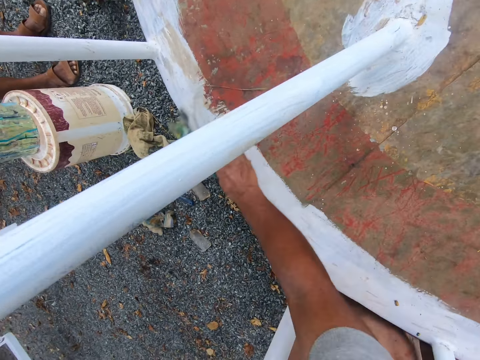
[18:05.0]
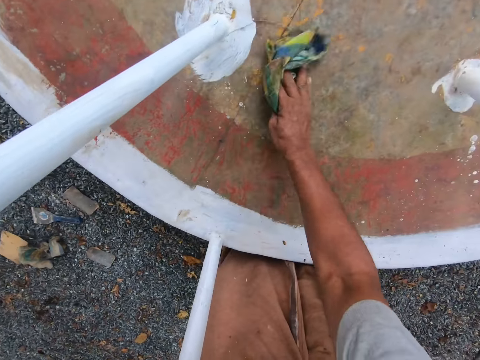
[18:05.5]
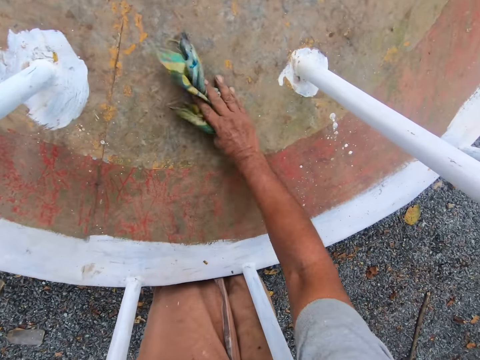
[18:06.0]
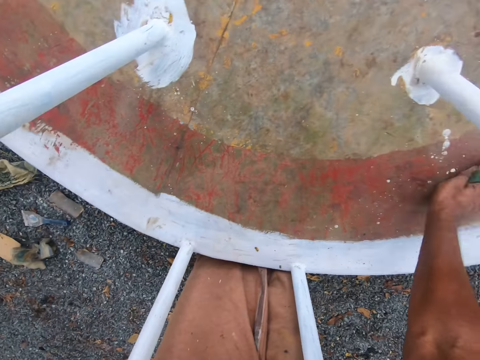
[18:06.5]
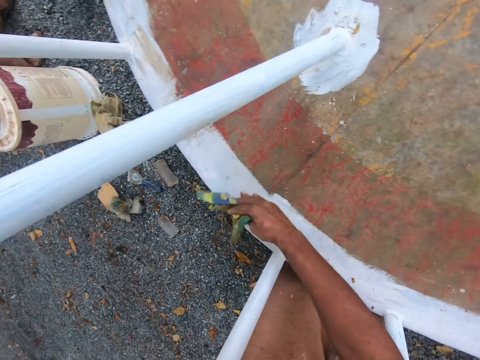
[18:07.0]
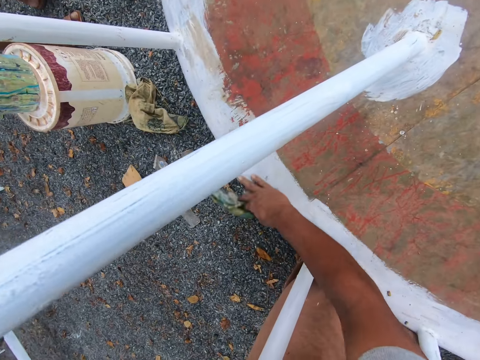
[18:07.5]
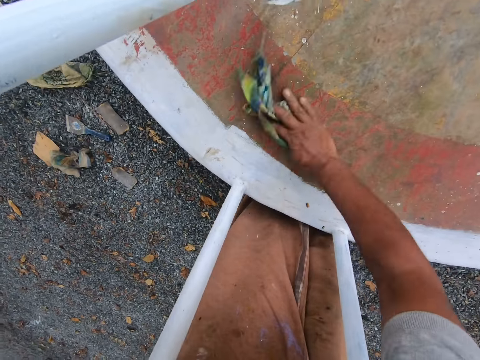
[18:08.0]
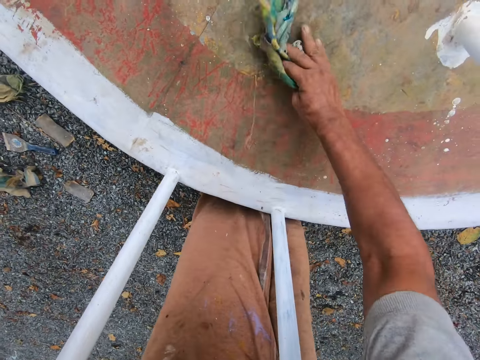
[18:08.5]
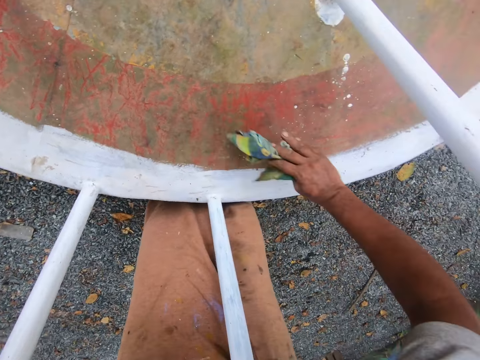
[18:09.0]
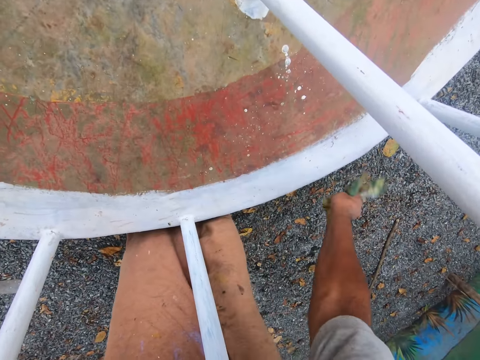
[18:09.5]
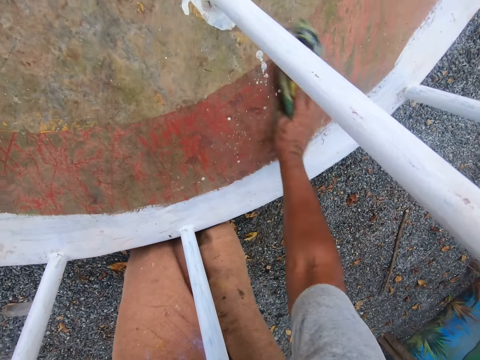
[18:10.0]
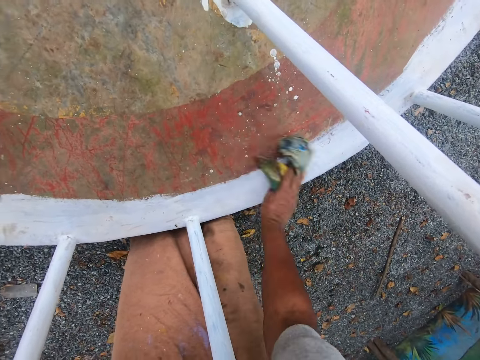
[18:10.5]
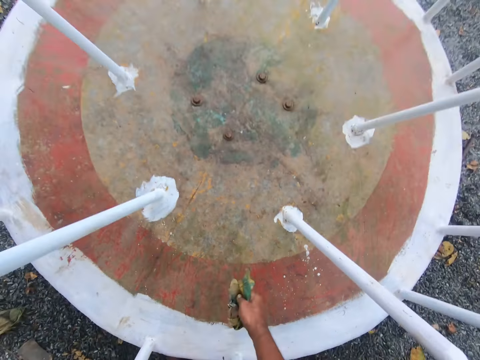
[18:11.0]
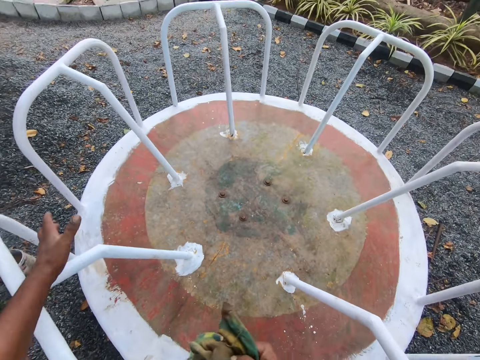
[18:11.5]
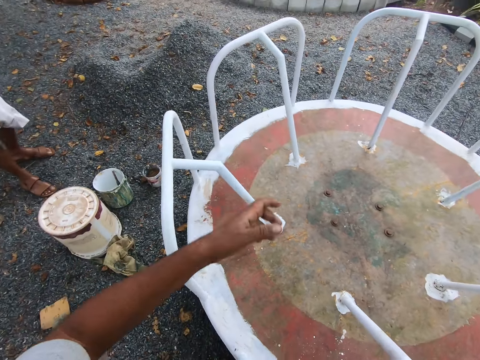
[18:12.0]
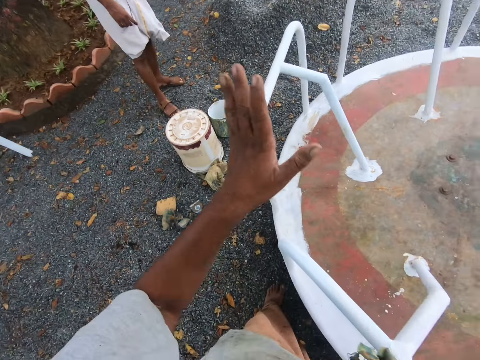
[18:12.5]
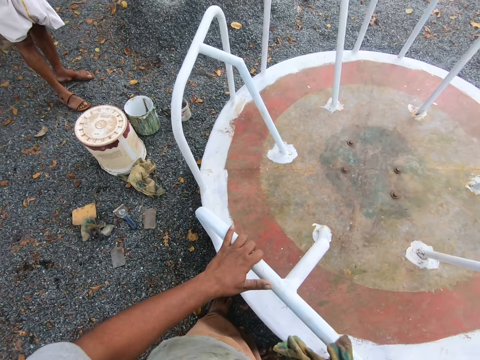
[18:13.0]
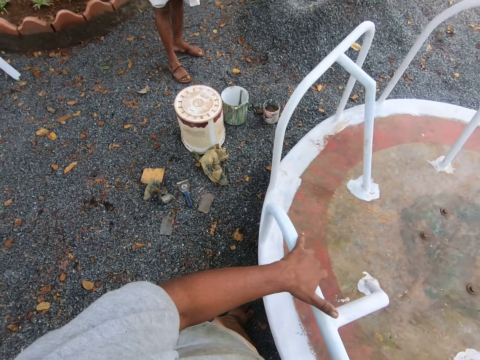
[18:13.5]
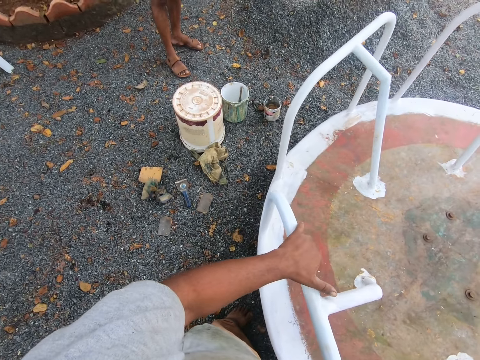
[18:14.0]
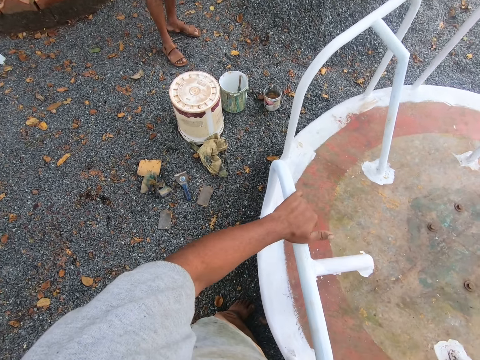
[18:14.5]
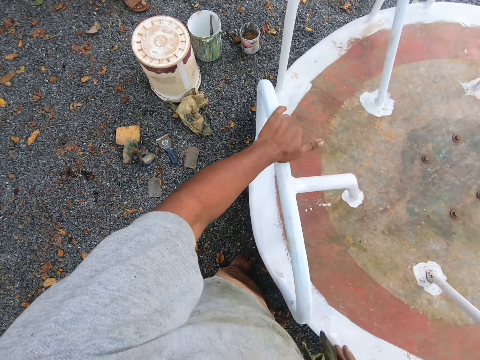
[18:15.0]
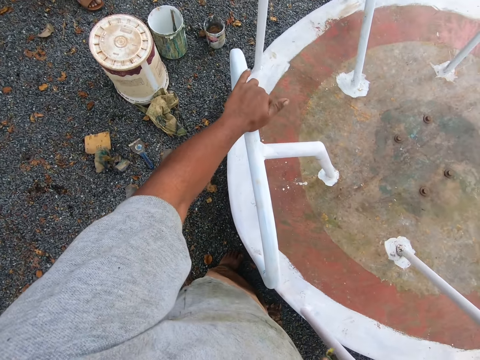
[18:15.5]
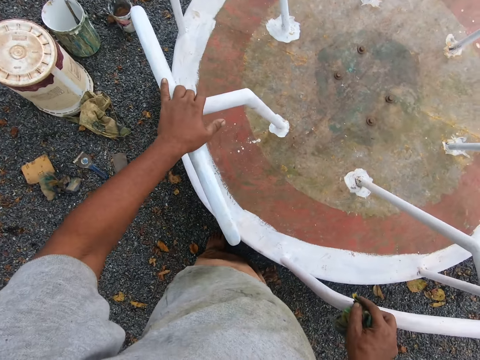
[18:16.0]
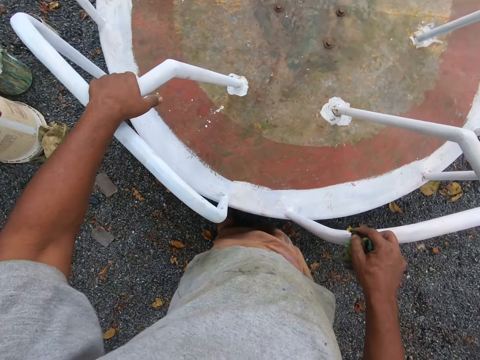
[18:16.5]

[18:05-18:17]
The camera wearer talks to a man. He wipes the swing with the piece of cloth. He talks to the man. He rotates the playground roundabout with his left hand.

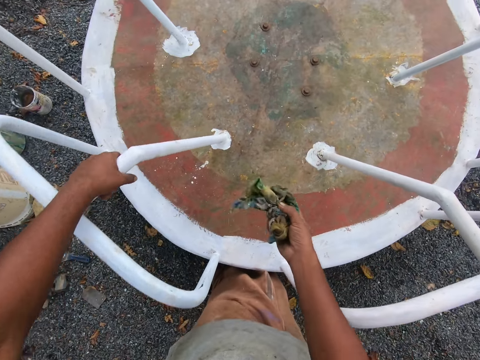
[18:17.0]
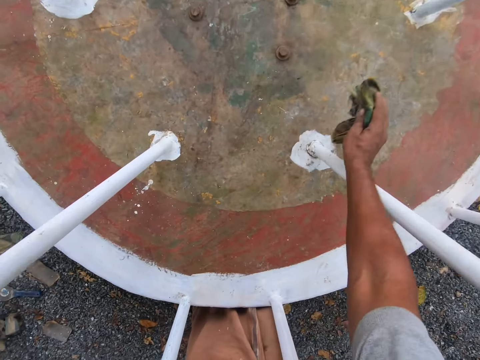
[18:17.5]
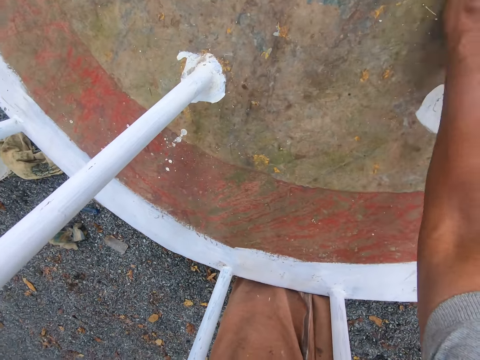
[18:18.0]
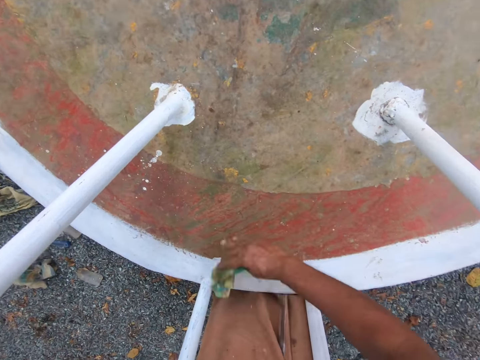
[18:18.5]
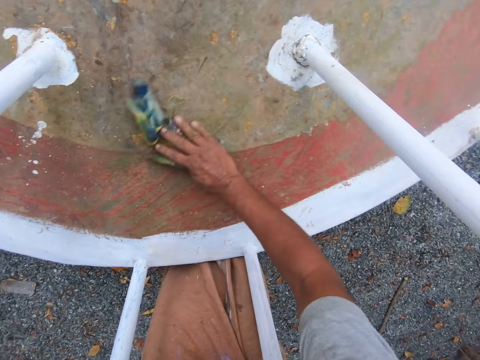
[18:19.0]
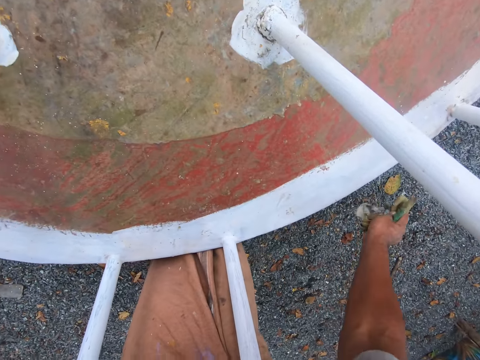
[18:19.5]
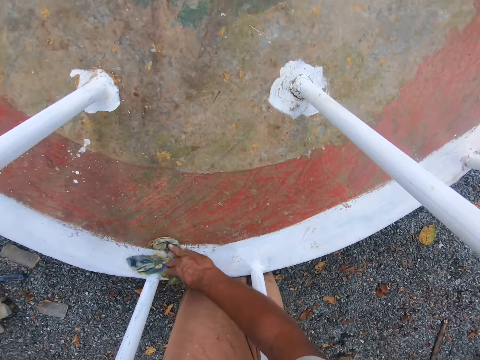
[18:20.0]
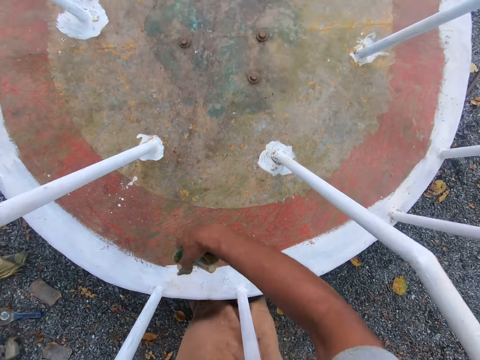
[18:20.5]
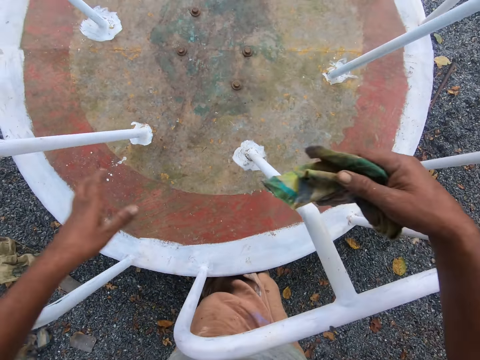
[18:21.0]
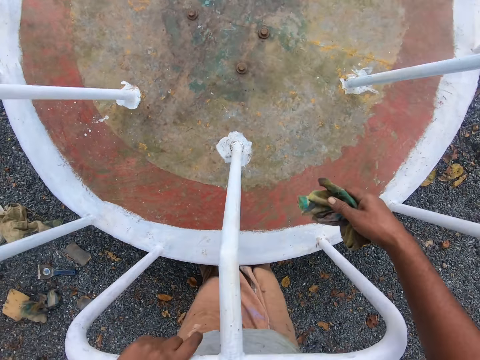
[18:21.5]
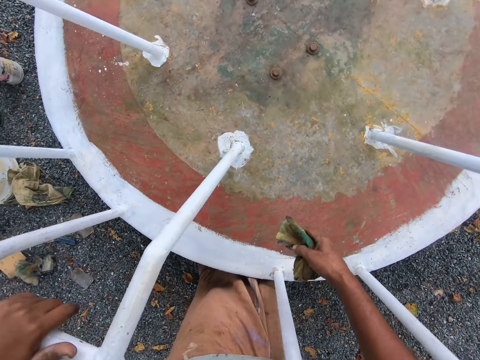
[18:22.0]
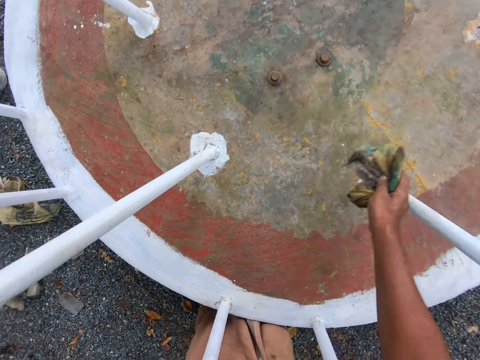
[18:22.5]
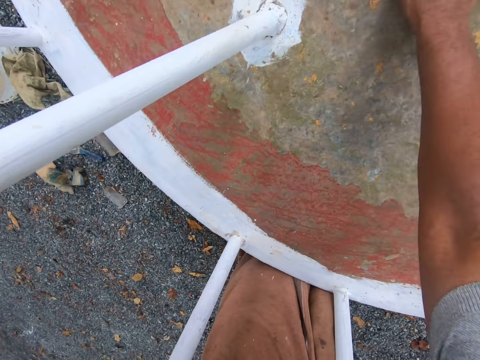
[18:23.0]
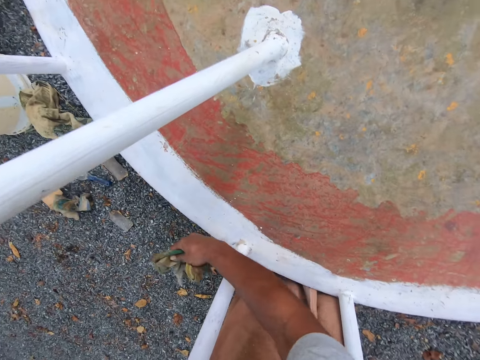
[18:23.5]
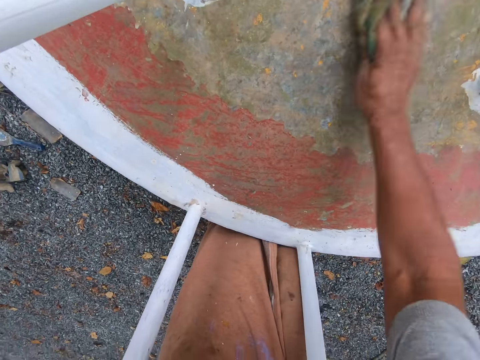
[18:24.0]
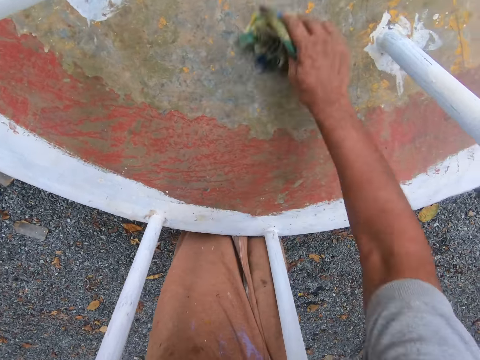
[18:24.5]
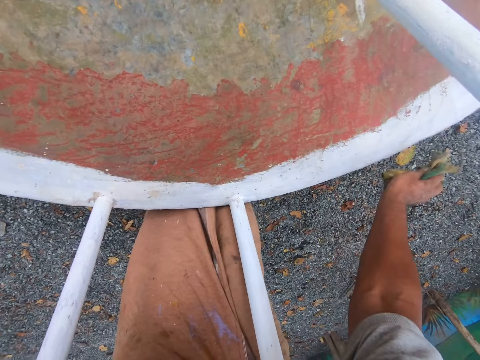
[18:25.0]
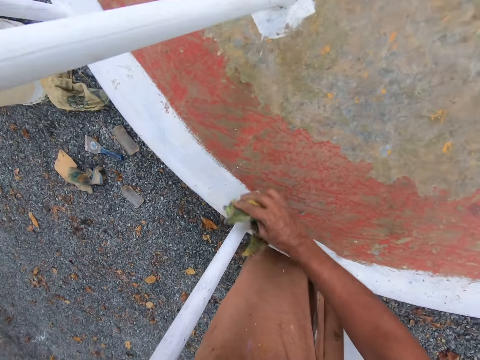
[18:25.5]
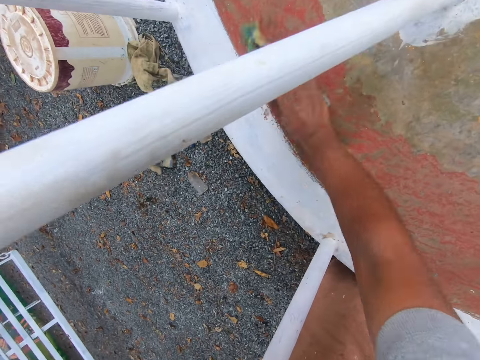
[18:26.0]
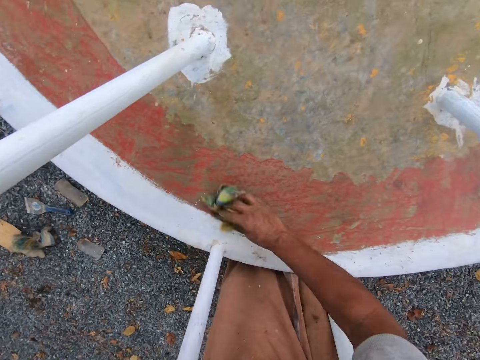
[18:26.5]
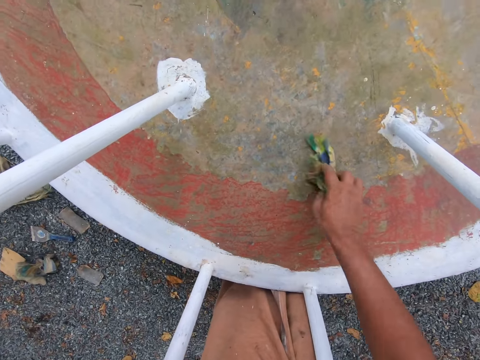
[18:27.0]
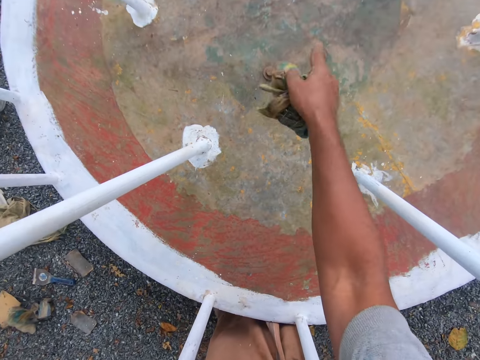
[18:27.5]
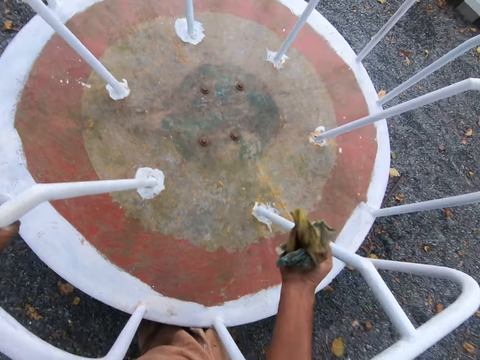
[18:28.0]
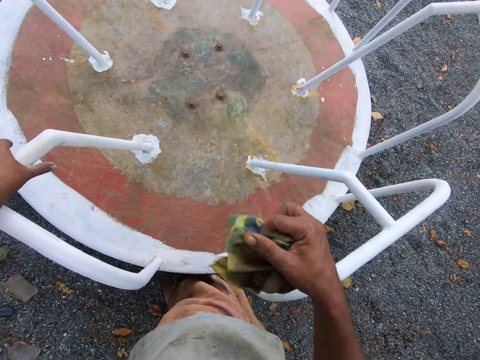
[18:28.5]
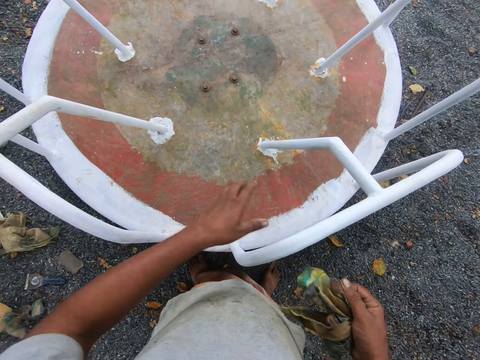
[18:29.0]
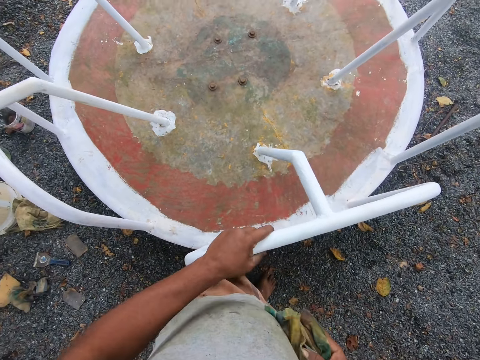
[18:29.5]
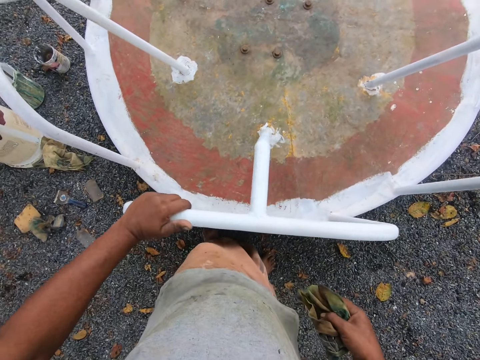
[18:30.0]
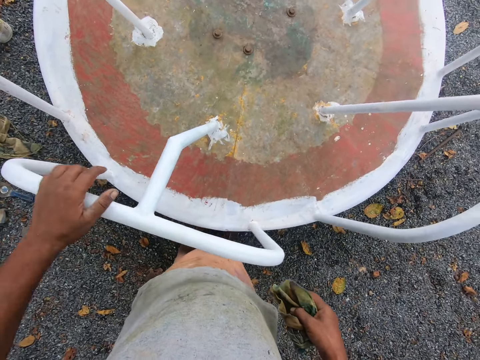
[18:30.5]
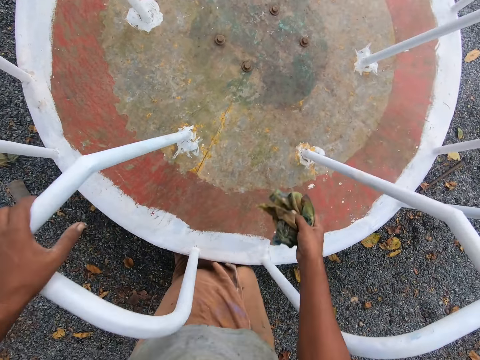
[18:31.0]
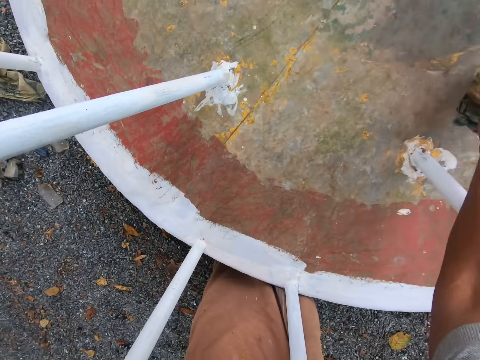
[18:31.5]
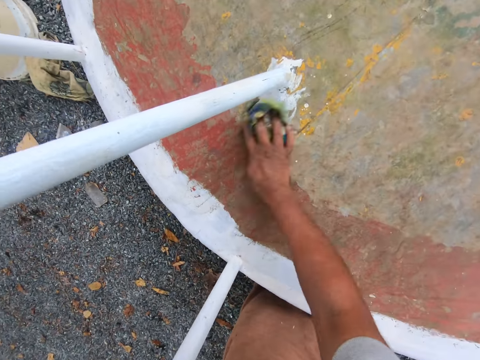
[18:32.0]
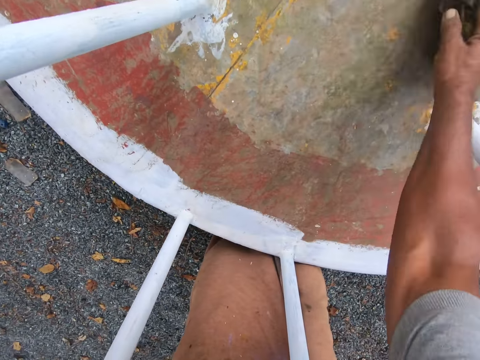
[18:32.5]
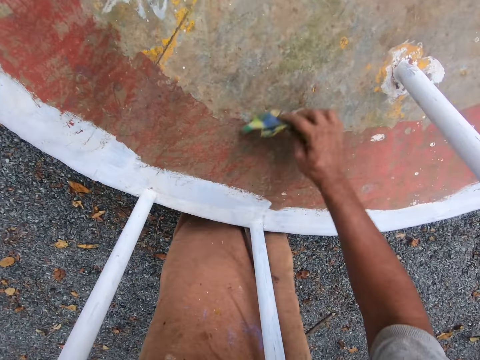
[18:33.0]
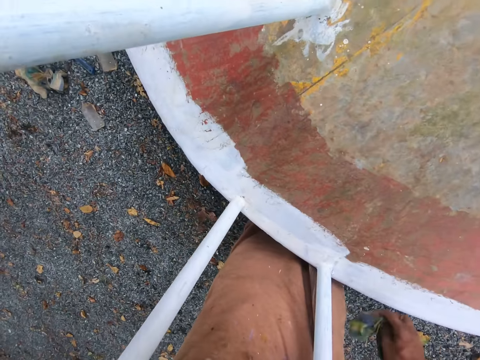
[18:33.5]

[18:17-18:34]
The camera wearer bends towards the swing or playground roundabout. He cleans the playground roundabout with the rag in his right hand. He talks to a man. He stands up. He repositions his left hand on the playground roundabout. He talks to the man. He bends towards the swing. He cleans the playground roundabout with the rag in his right hand. He talks to the man. He stands up. He rotates the playground roundabout with his left hand. He talks to the man. He bends towards the swing. He cleans the playground roundabout with the rag in his right hand.
